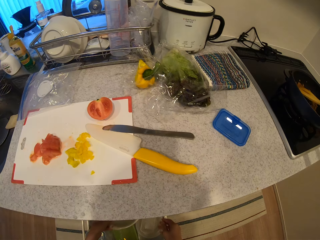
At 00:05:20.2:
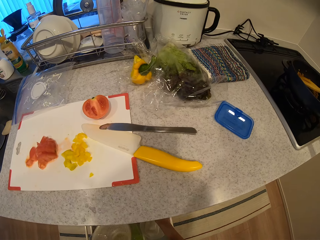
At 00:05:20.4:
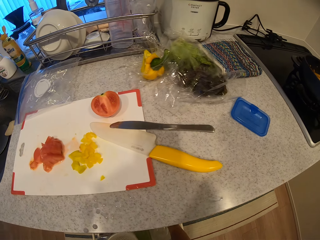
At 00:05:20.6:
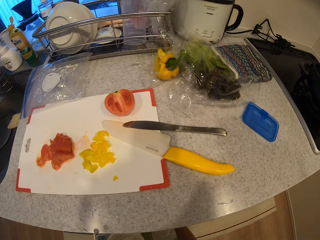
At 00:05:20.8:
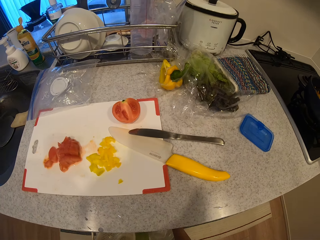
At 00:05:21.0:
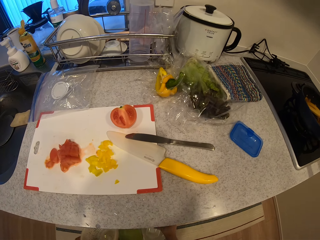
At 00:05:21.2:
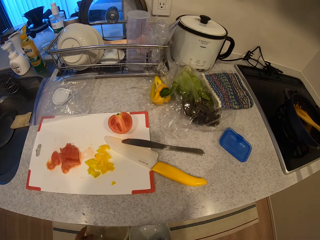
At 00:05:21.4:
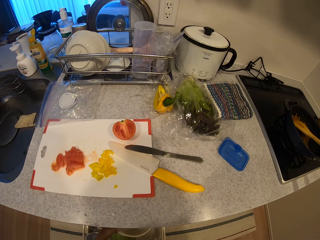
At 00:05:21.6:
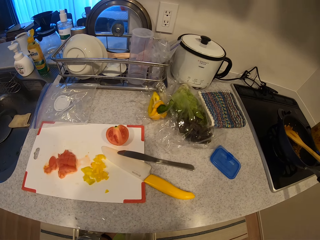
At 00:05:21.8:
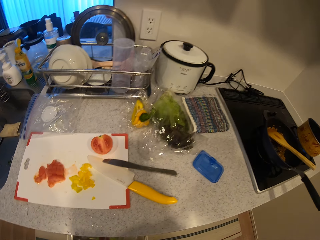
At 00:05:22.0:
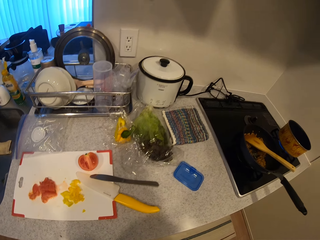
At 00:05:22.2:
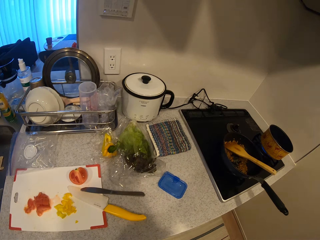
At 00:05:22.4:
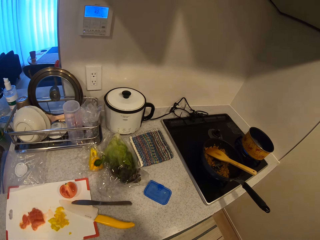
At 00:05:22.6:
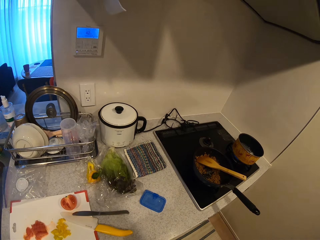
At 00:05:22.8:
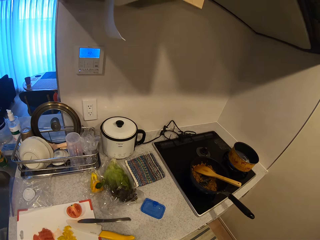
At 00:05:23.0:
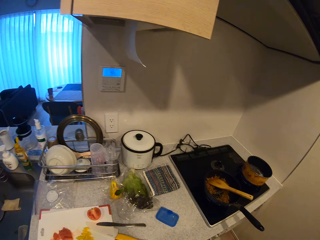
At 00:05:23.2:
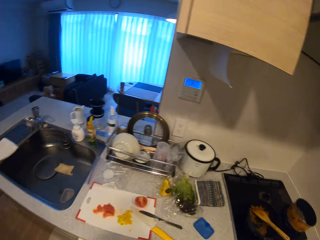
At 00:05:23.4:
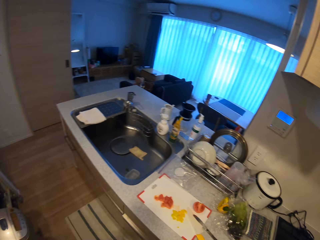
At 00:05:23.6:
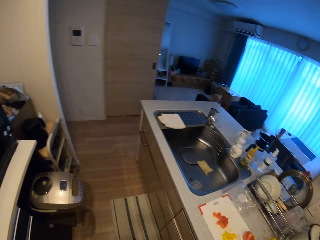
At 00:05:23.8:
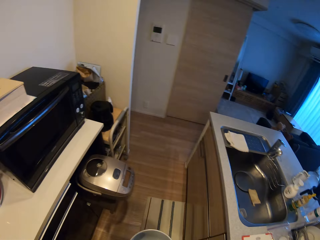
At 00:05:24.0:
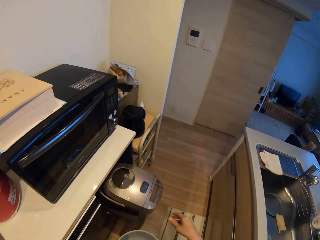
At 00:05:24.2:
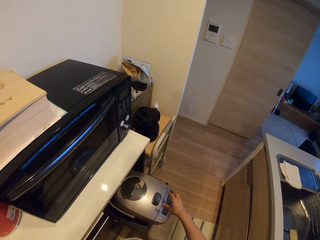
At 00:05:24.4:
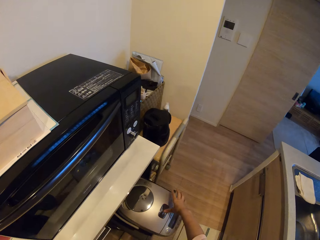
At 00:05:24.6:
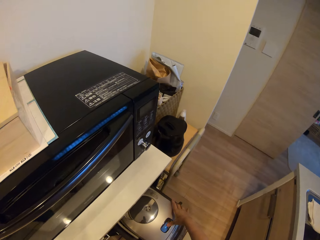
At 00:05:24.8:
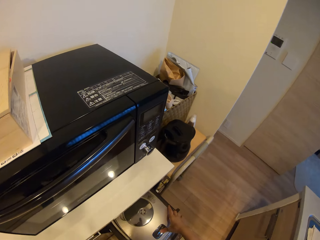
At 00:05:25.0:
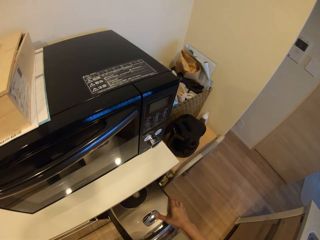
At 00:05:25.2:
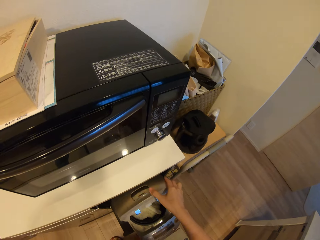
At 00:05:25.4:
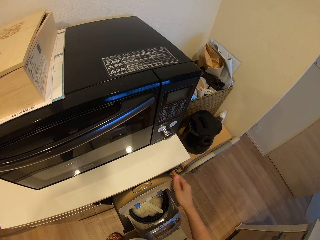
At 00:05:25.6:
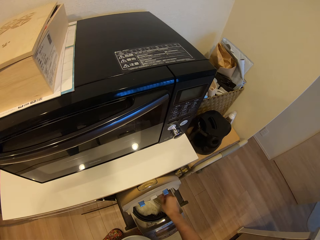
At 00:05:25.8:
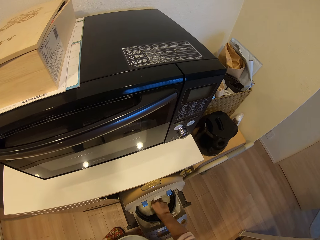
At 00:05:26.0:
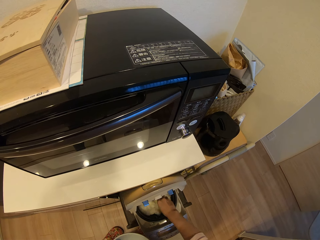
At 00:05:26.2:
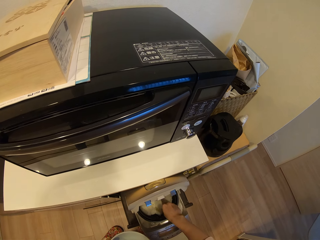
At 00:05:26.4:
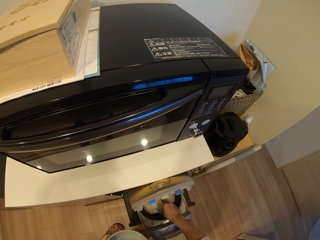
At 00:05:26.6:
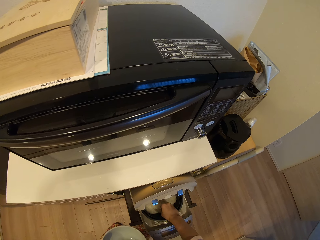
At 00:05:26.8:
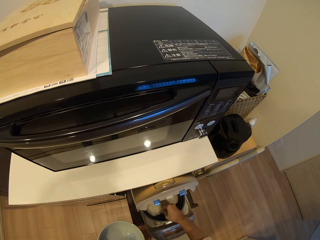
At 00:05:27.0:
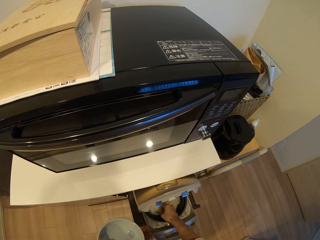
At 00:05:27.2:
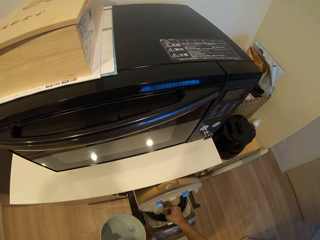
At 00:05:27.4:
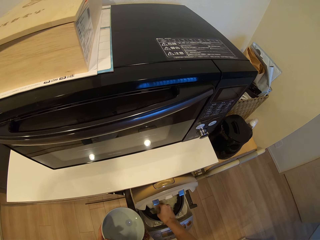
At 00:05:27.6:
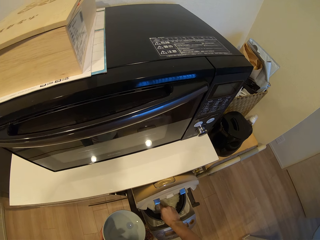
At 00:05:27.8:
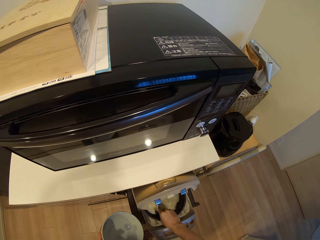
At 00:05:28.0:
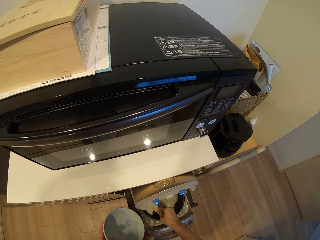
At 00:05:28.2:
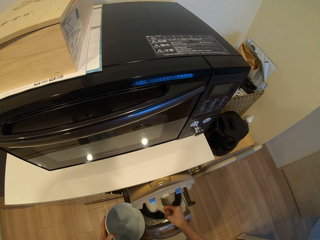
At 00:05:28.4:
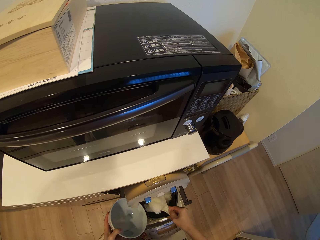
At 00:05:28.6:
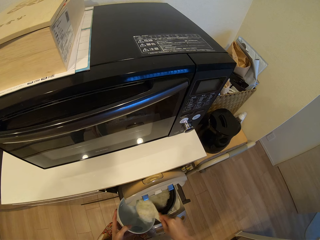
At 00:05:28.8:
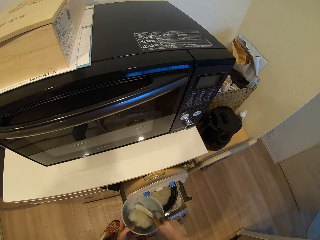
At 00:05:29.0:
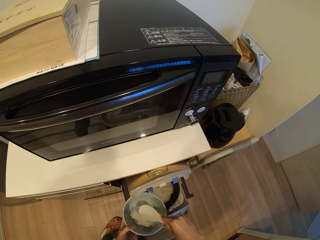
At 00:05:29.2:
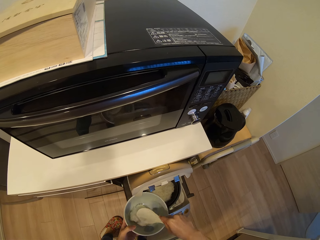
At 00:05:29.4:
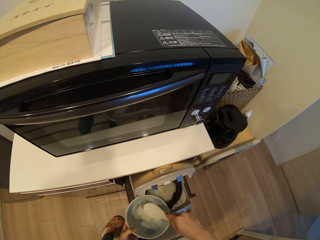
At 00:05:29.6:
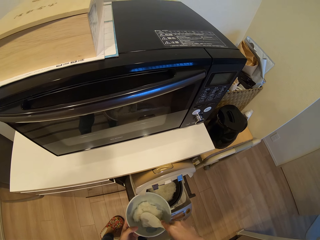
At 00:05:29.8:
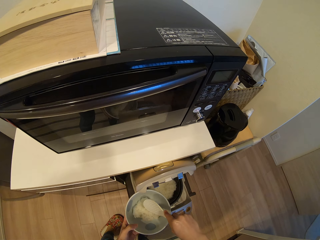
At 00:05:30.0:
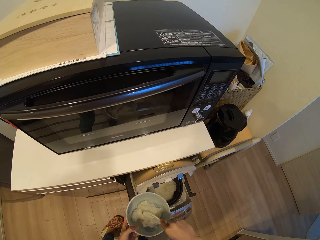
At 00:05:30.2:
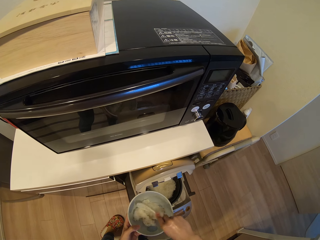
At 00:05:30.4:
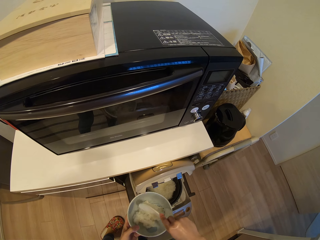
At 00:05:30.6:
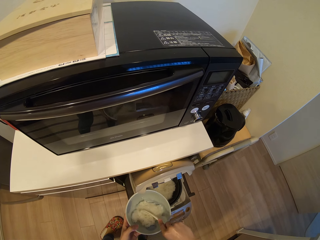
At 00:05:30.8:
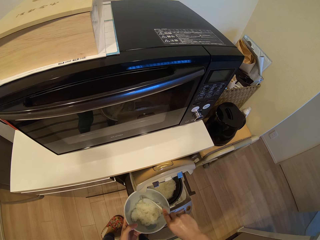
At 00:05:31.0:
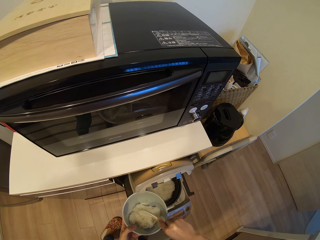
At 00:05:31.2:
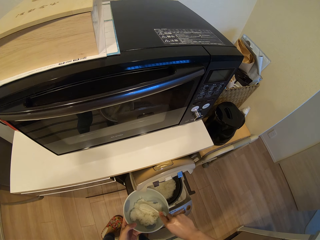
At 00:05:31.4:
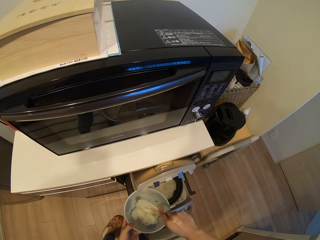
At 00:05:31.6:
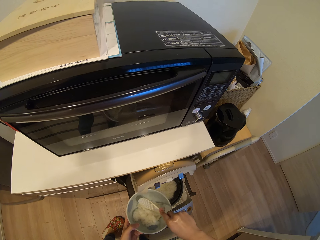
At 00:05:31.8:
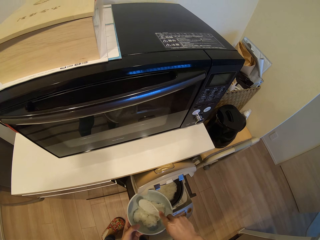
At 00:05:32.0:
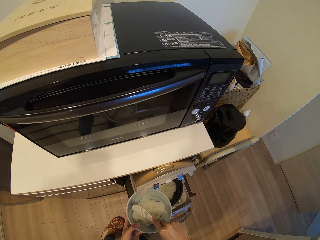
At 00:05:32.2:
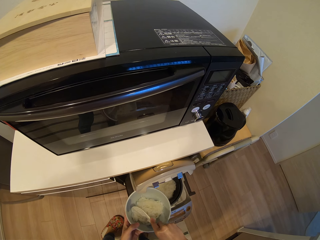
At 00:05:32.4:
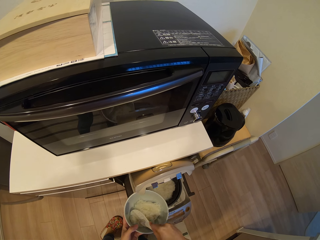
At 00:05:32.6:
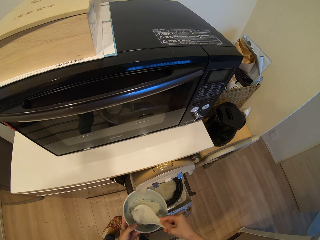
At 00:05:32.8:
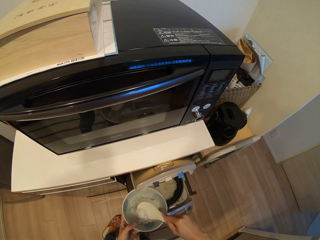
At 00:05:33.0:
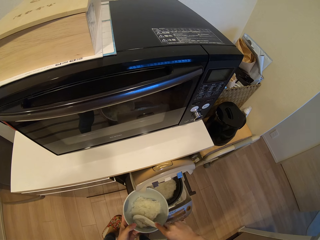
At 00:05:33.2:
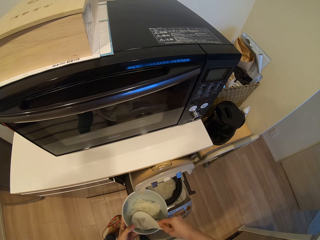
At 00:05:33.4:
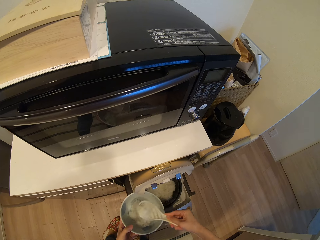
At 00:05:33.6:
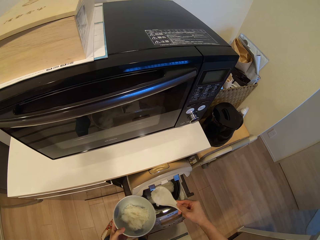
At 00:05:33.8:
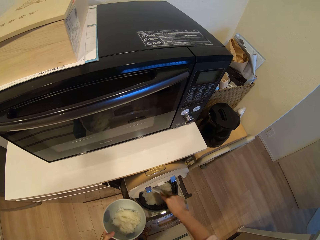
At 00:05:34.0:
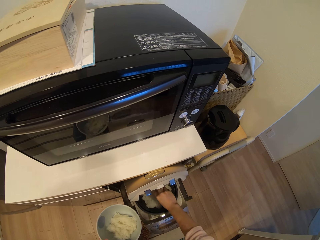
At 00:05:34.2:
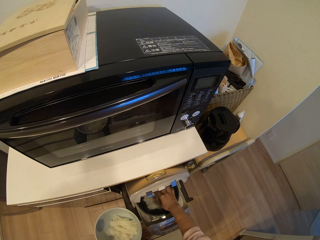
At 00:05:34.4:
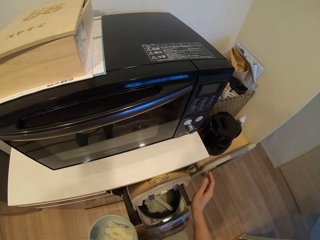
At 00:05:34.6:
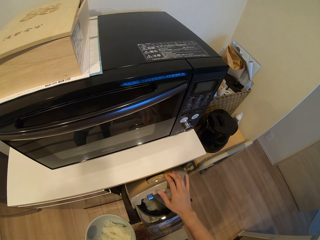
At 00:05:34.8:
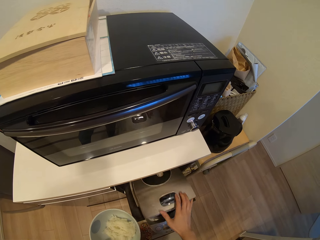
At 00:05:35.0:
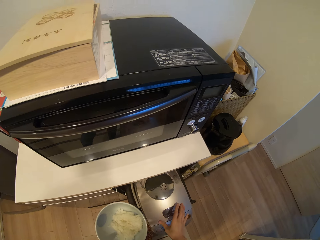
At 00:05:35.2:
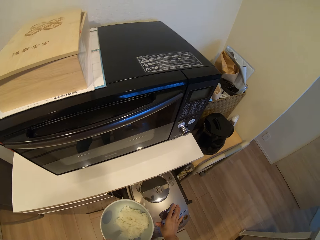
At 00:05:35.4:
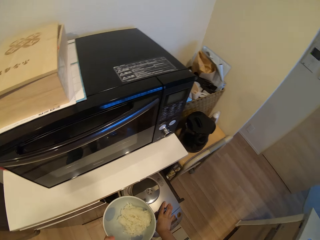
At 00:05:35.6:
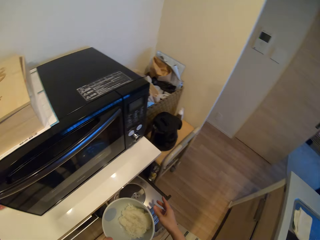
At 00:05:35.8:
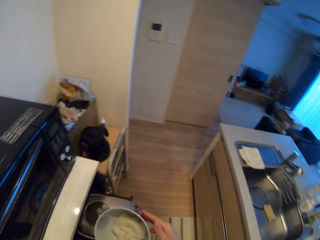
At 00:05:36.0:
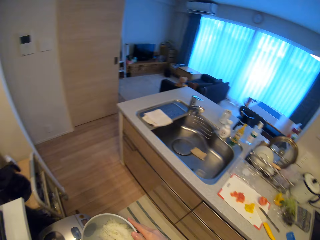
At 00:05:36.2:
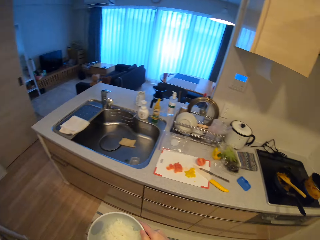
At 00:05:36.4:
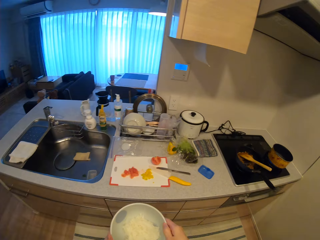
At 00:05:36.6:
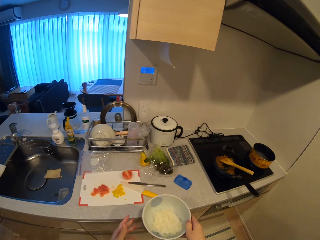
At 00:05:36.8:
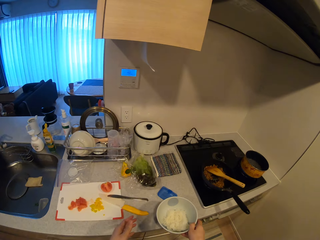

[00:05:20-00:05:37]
The camera wearer picks up a plate from the drawer. She picks up a plastic colander with the left hand. She puts back the plastic colander in the counter drawer. She picks up a bowl with the right hand. She stands. She turns towards a deep fryer. She opens the deep fryer or rice cooker. She picks up a rice serving spoon or spatula. She scoops rice with the rice serving spoon from the rice cooker. She pours the rice in the bowl. She spreads the rice in the bowl using the rice serving spoon. She scoops rice in the bowl with the rice serving spoon. She puts the rice into the rice cooker together with the spatula. She closes the rice cooker. She passes the plate to her right hand. She turns towards the counter.

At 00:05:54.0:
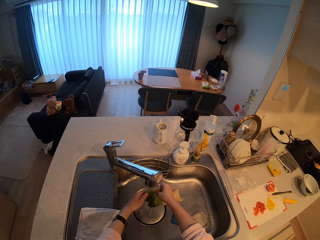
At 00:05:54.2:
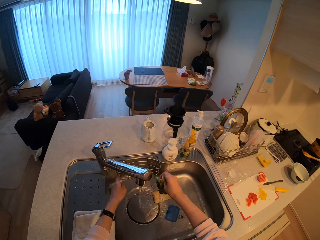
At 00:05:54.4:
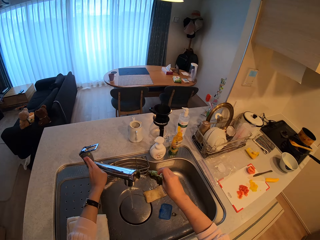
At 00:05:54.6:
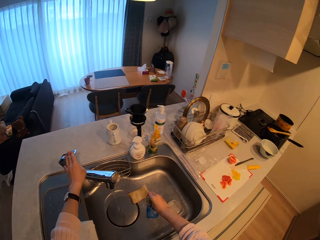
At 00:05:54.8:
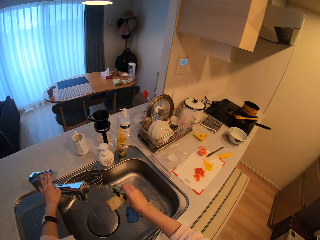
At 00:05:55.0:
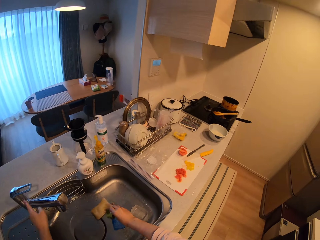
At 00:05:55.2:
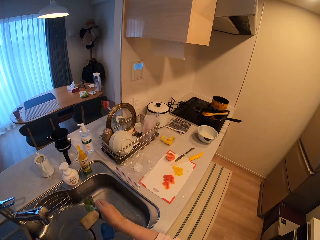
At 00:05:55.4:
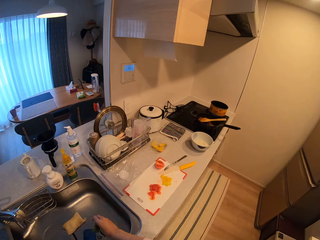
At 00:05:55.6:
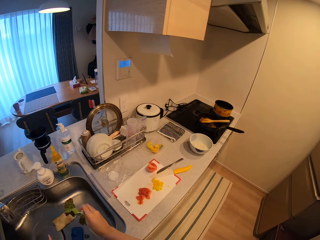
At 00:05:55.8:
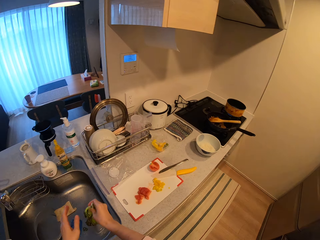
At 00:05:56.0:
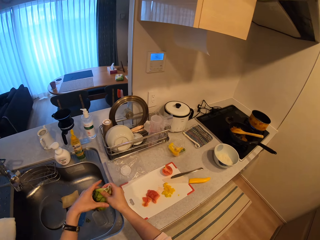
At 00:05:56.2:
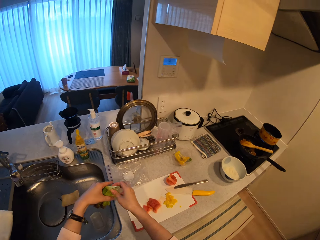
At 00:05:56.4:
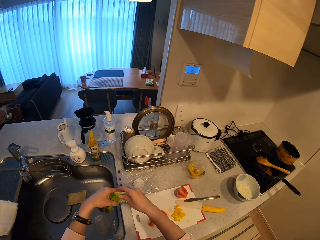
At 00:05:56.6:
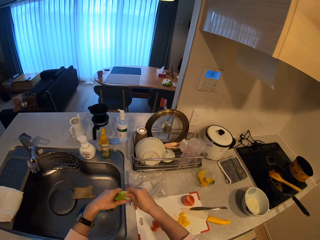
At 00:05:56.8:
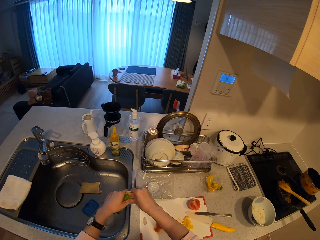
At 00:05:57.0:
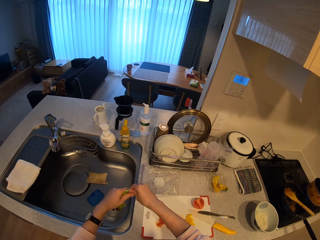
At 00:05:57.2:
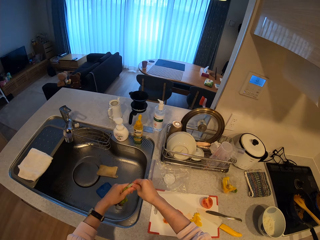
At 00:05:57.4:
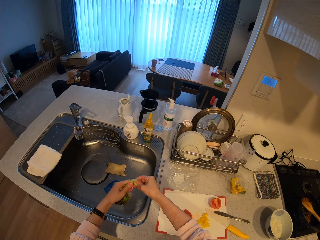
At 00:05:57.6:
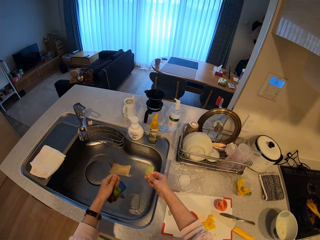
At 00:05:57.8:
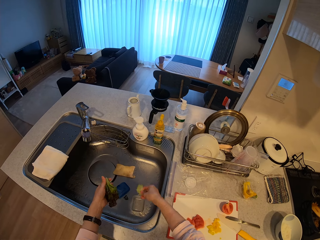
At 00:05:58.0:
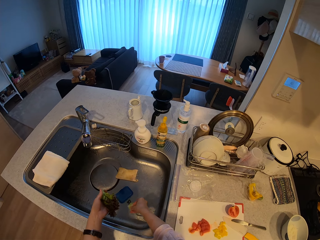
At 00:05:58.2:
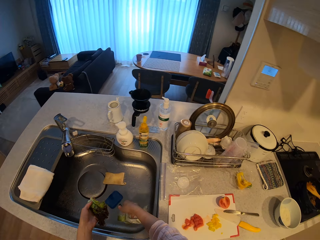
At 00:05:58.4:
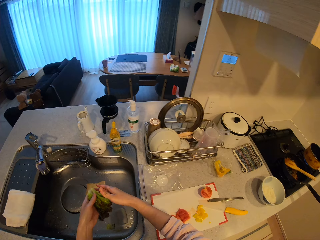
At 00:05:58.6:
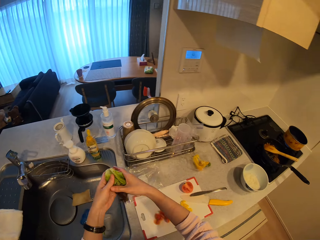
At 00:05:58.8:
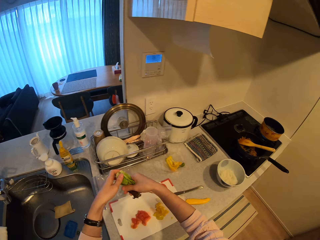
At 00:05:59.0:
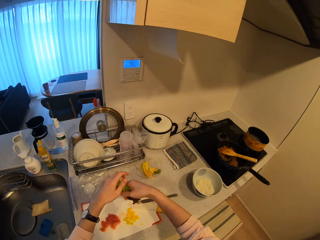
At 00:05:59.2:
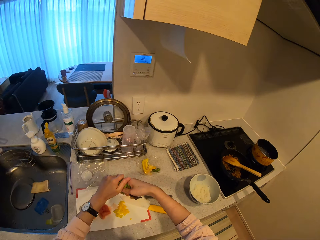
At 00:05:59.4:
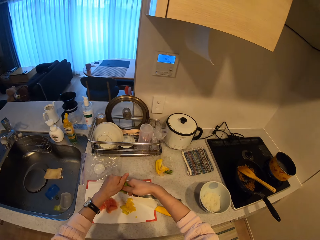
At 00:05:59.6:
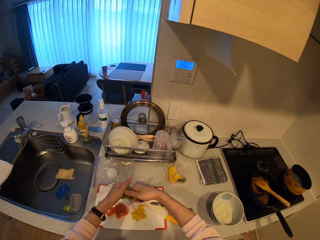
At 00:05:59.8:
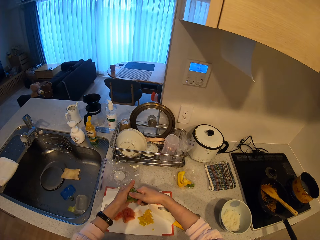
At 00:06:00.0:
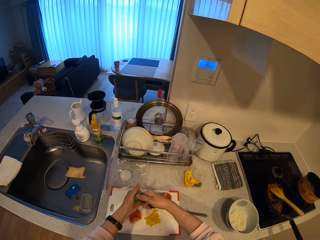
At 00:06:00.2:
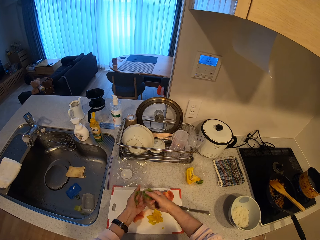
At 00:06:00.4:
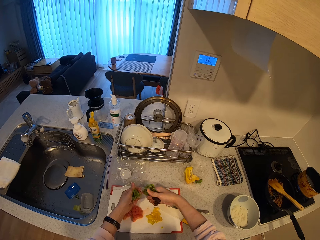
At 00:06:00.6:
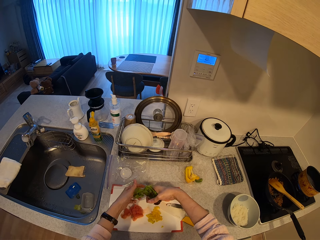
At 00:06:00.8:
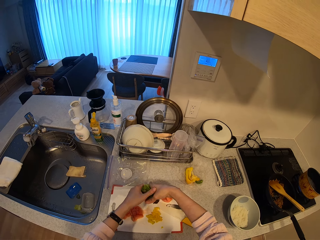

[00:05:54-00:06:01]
The camera wearer turns off the tap. She shakes the lettuce leaves. She drips off water from the cabbages. She cuts the lettuce leaves using hands. She drops a leaf piece in the sink. She adjusts the leaves in the hands. She cuts the lettuce leaves into pieces using hands.
